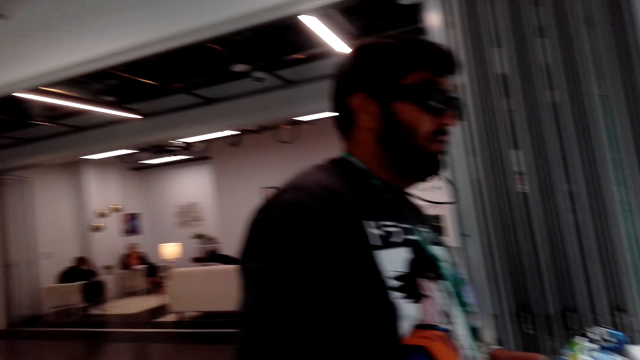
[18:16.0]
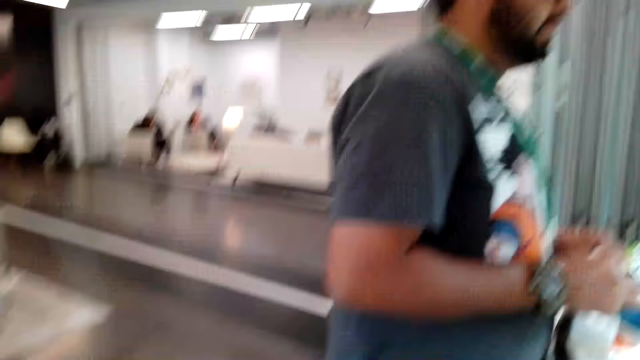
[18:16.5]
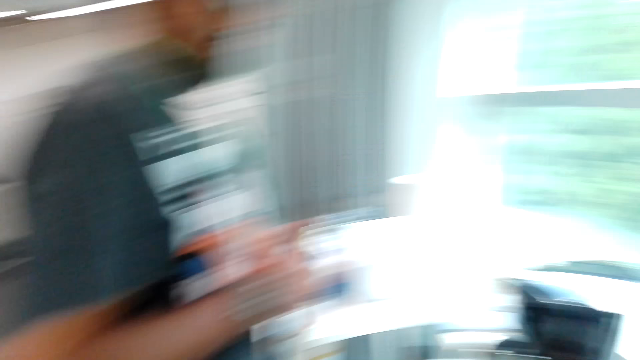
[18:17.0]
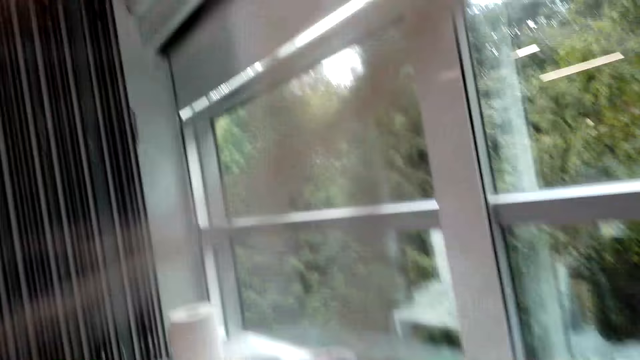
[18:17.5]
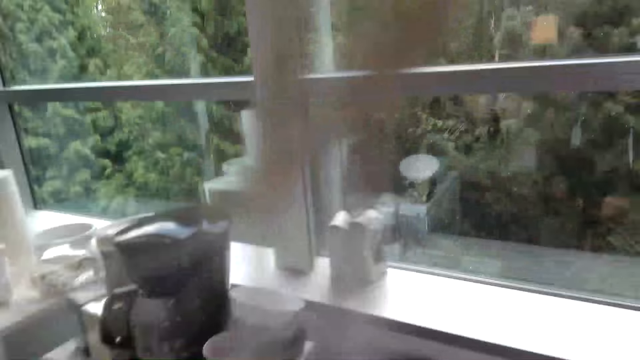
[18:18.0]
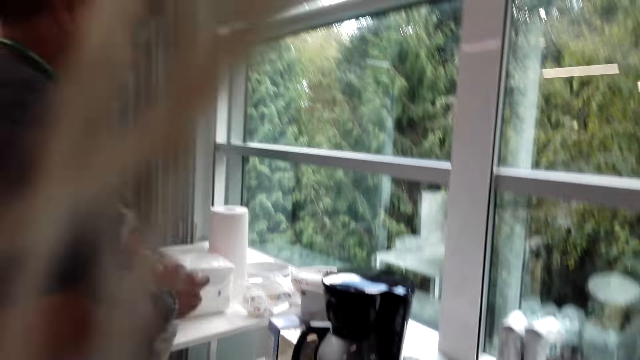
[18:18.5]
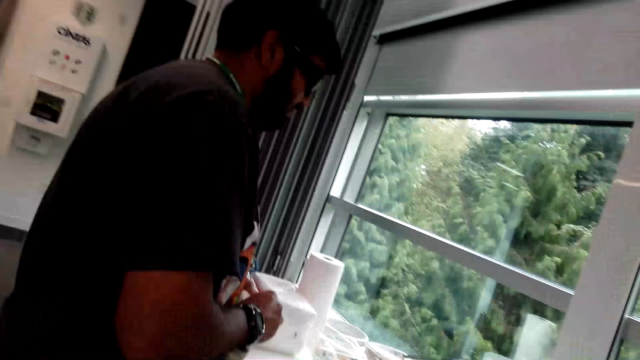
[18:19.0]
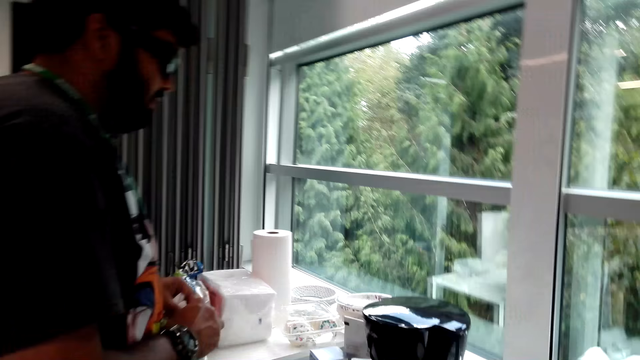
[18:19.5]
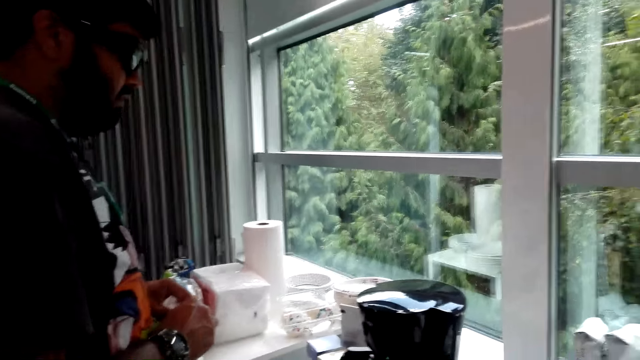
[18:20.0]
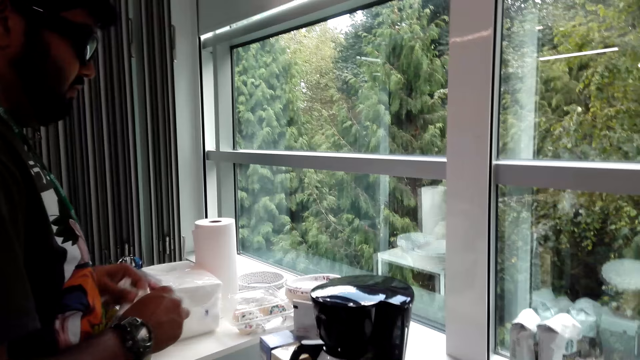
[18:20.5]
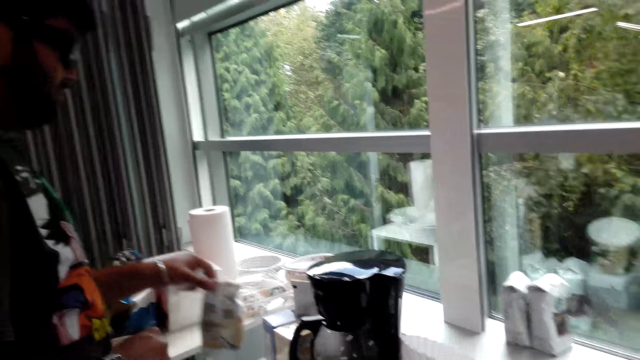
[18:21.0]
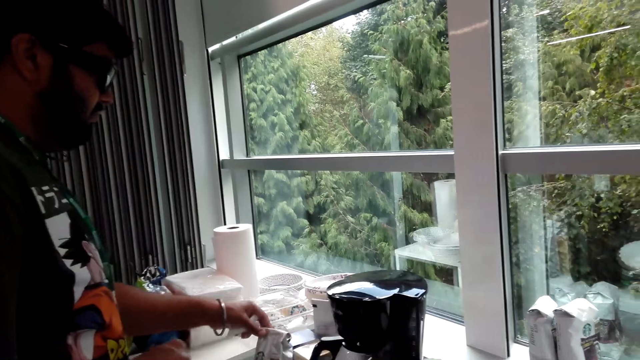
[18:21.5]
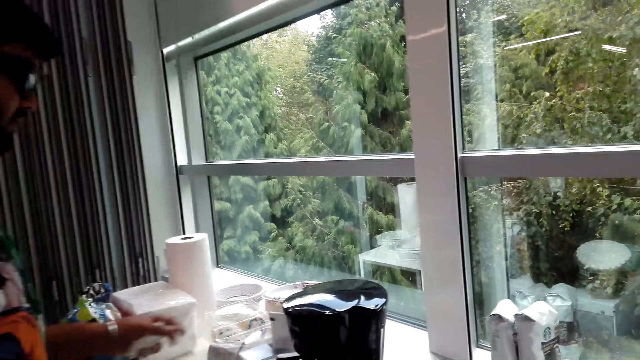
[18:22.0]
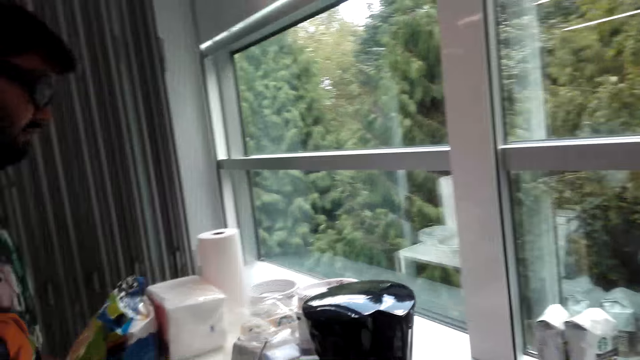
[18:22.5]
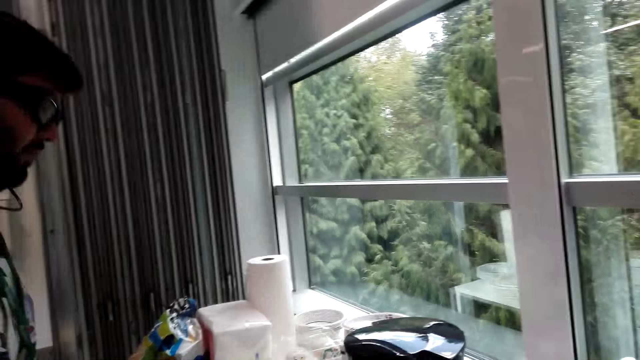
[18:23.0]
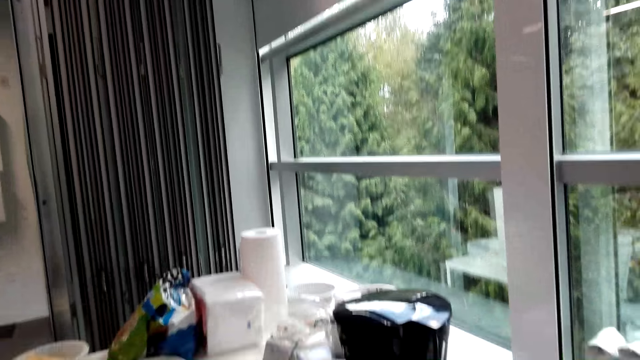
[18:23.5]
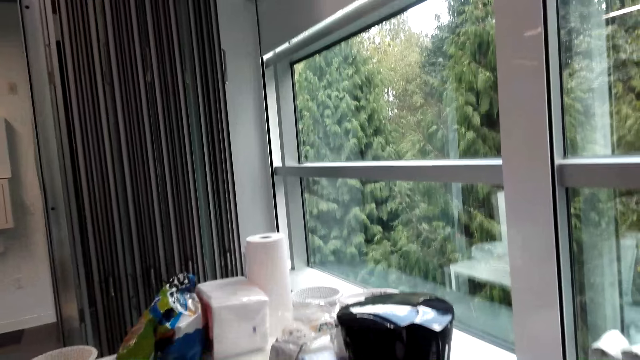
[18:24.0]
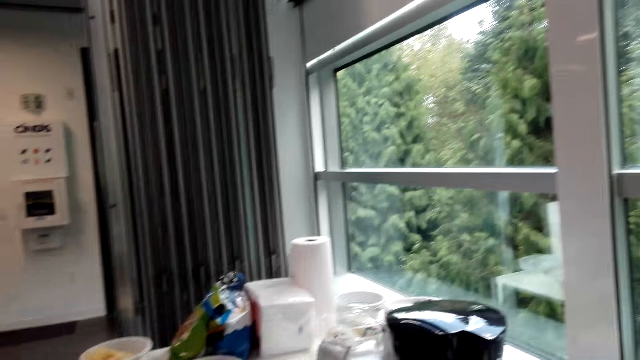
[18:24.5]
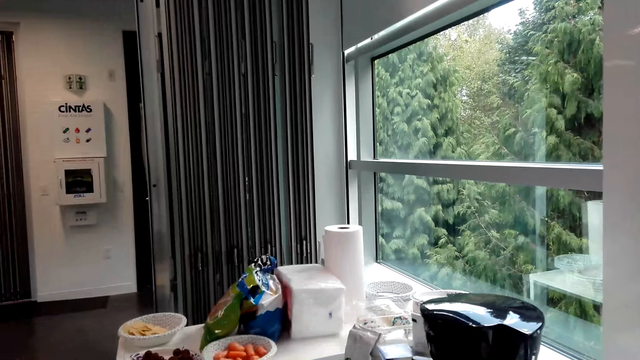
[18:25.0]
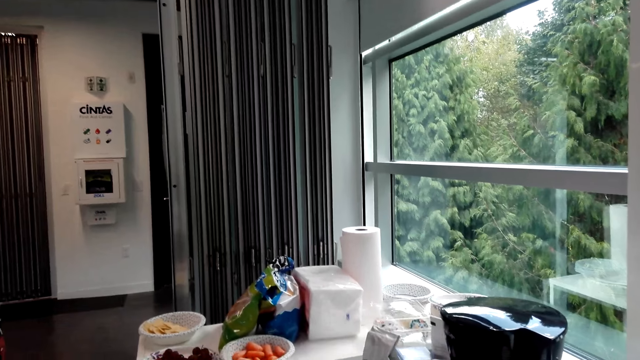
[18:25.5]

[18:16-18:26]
A man places the coffee packet on the table.

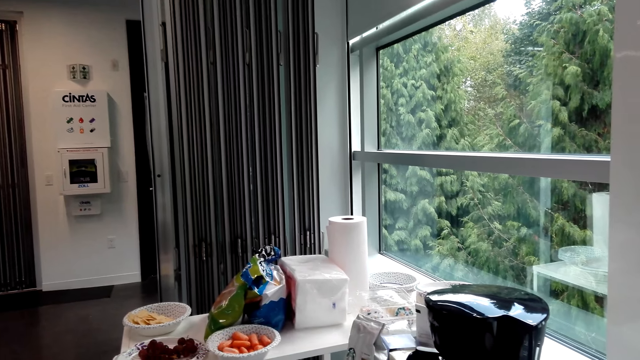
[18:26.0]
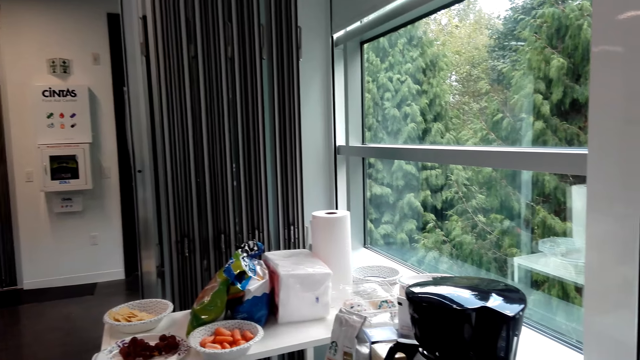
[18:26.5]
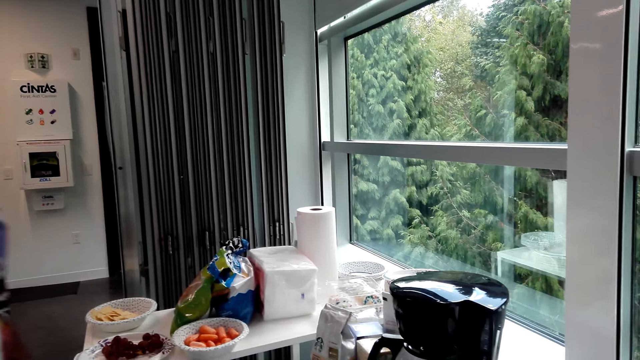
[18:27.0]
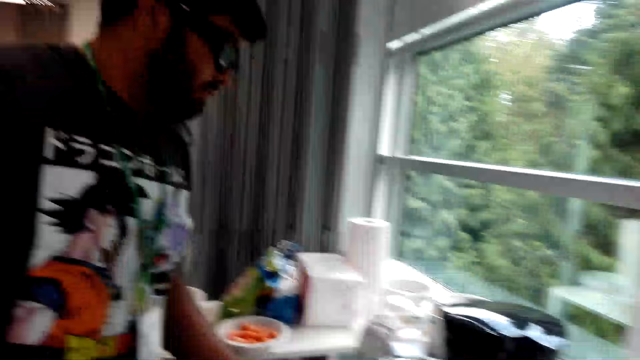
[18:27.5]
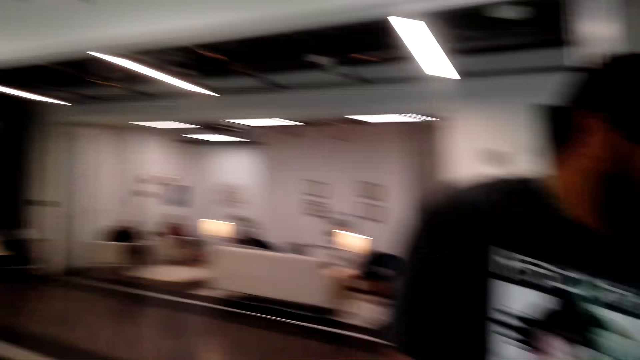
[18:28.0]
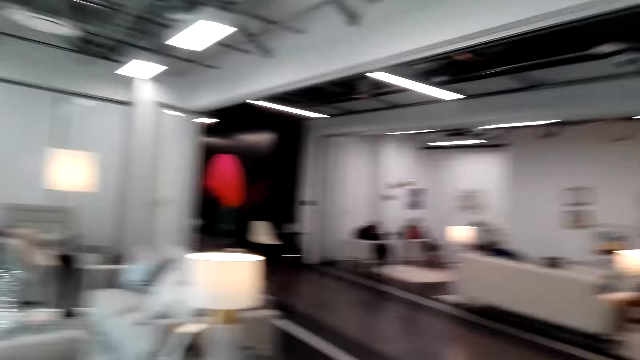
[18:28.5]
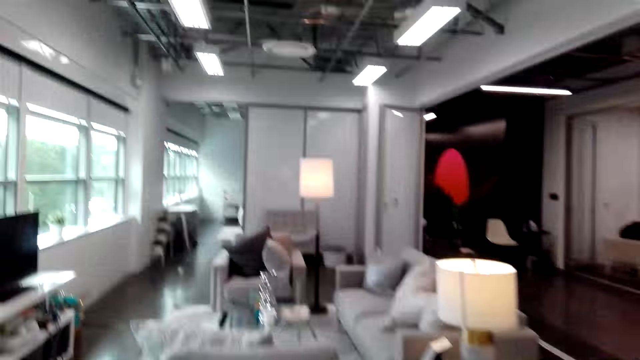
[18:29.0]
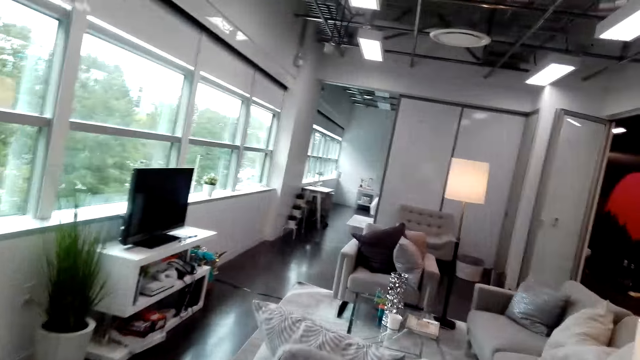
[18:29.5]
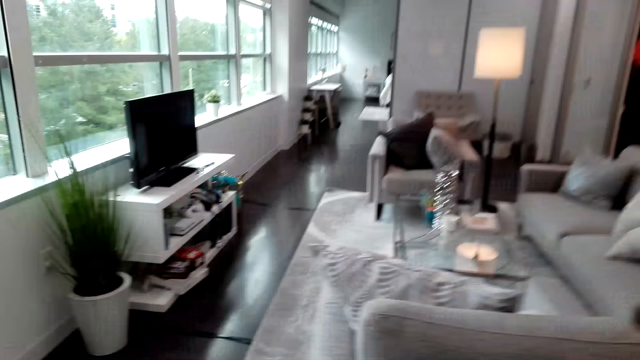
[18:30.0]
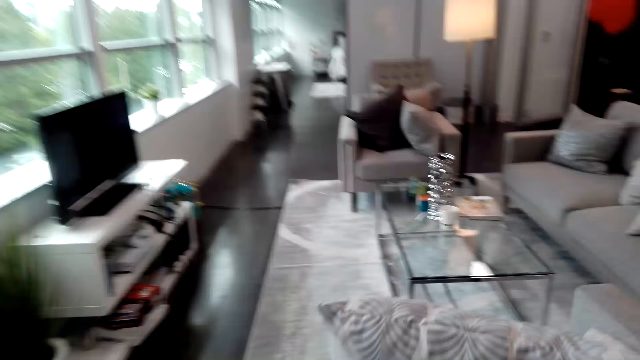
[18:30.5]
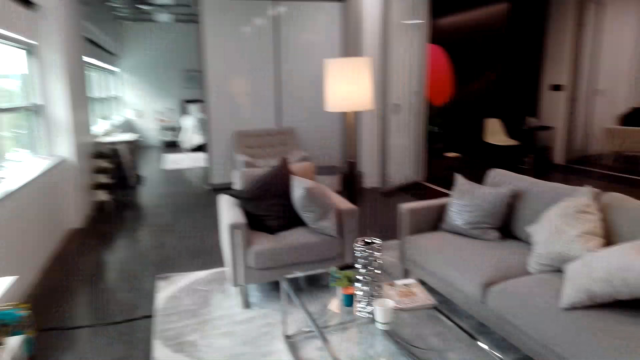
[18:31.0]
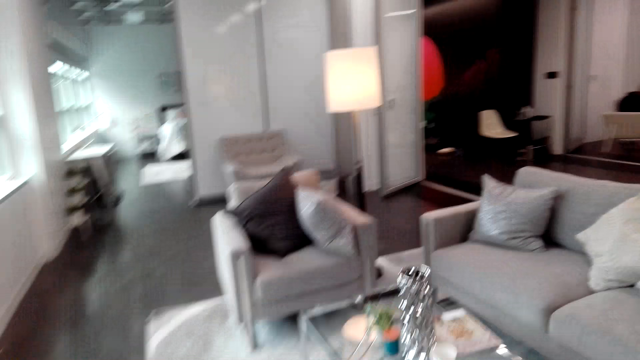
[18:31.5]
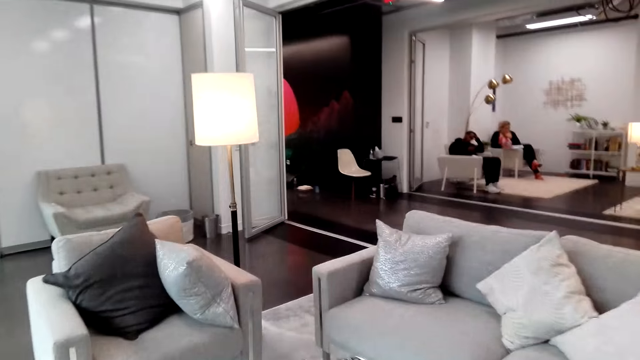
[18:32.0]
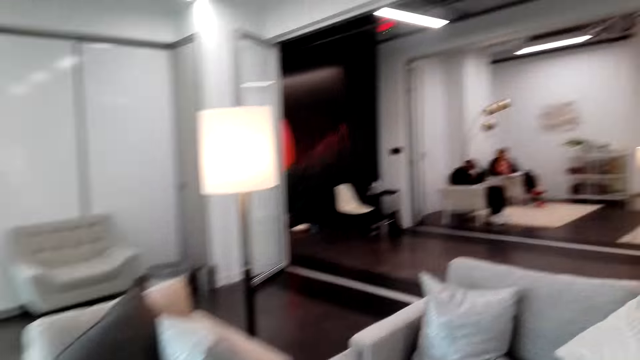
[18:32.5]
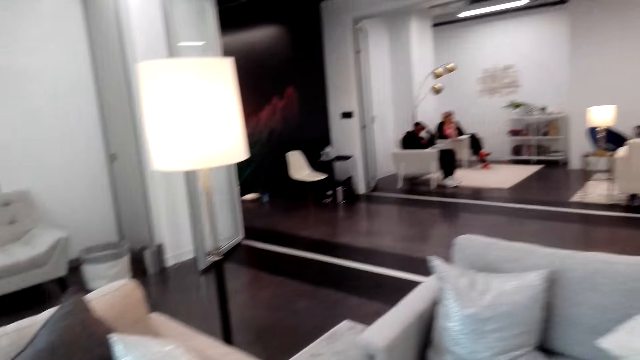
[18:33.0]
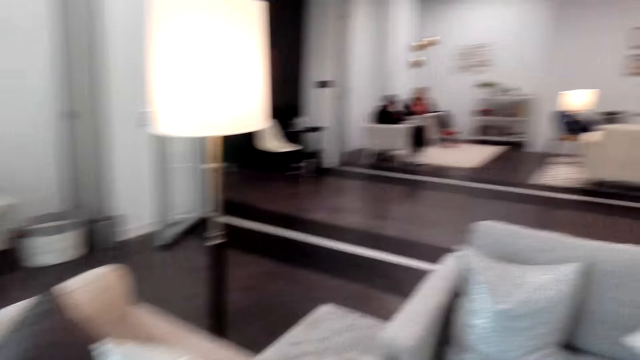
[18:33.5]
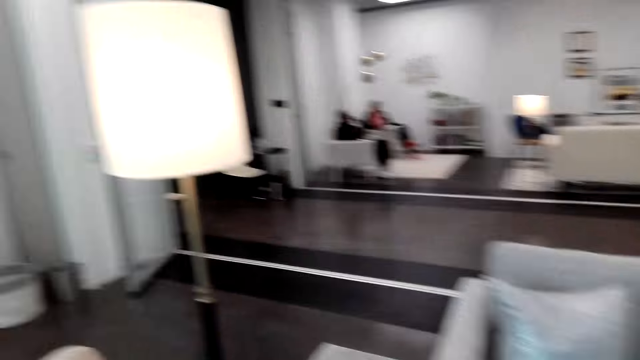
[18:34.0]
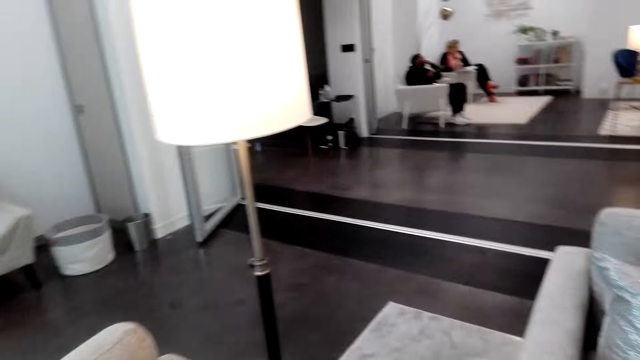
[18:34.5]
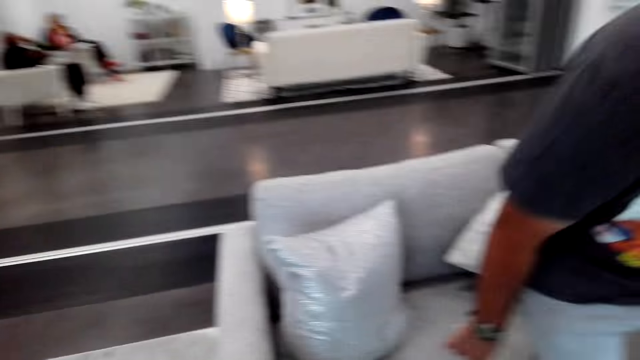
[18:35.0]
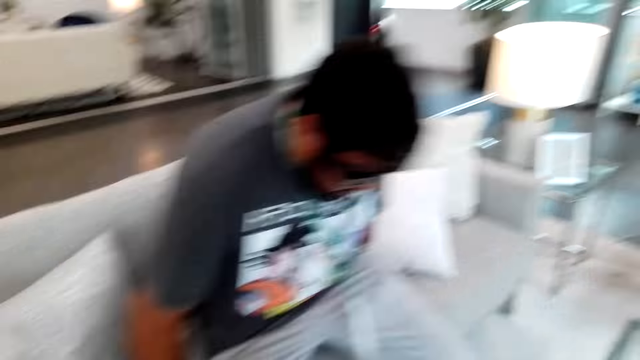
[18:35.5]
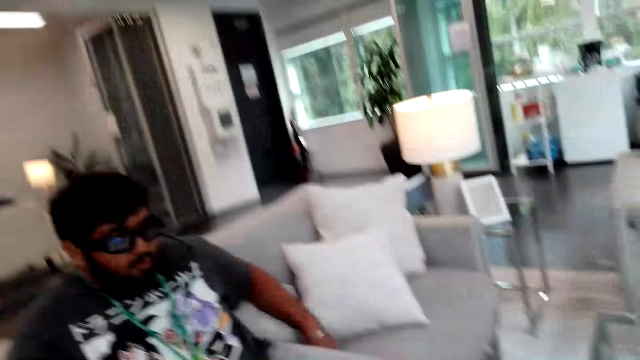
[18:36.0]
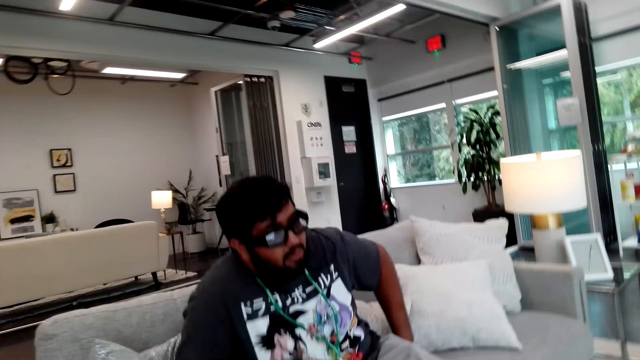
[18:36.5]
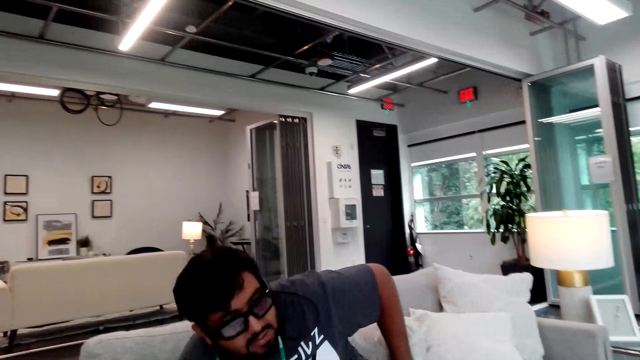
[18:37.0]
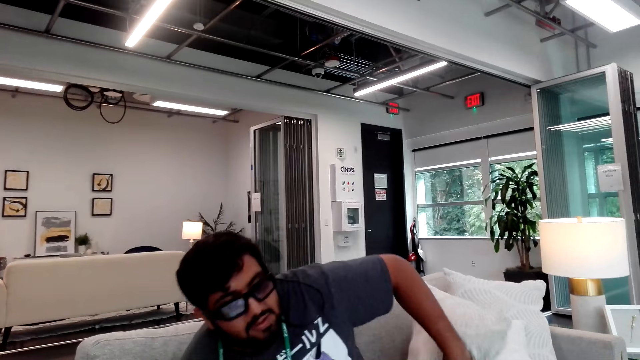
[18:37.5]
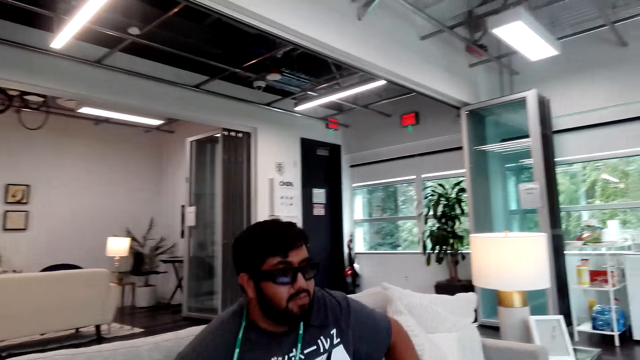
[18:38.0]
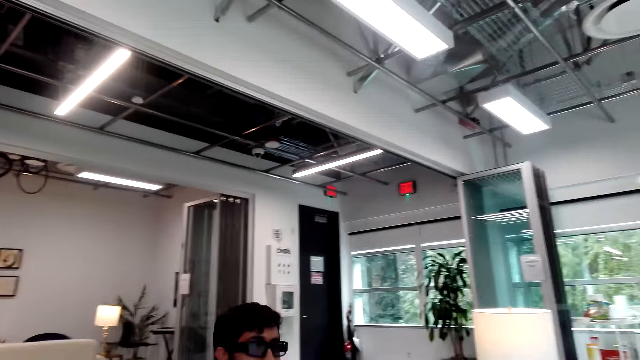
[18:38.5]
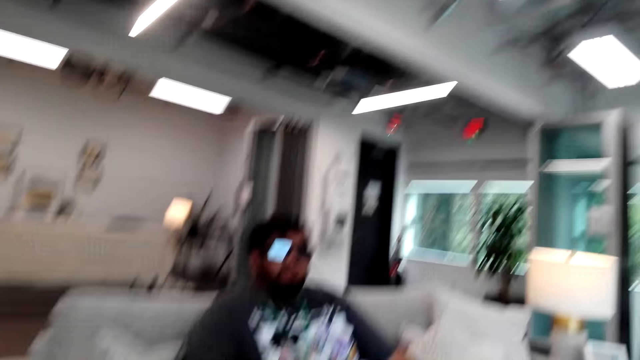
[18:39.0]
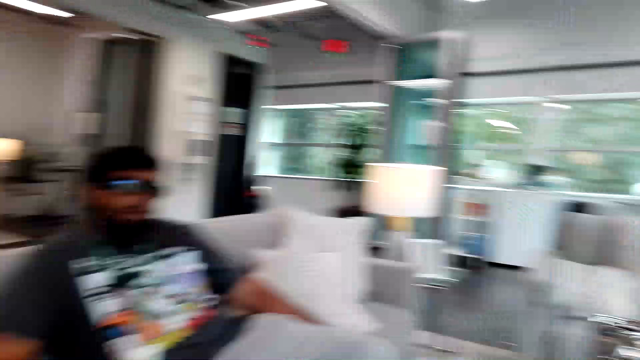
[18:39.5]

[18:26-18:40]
The camera wearer walks towards the living room, towards the couch. A man sits on the couch or chair. The camera wearer converses with the man.
